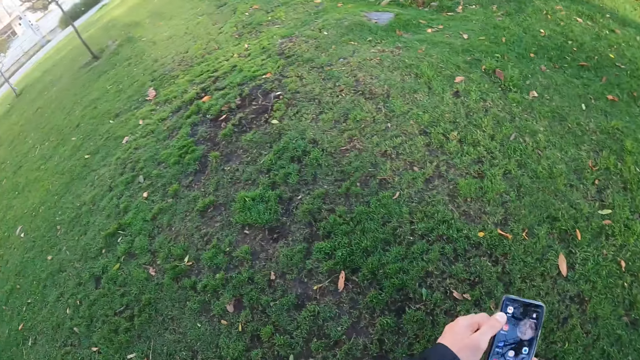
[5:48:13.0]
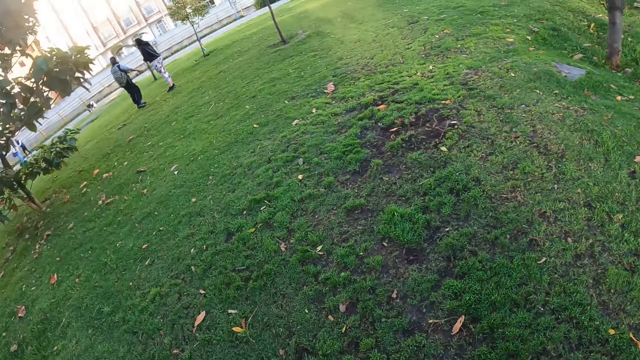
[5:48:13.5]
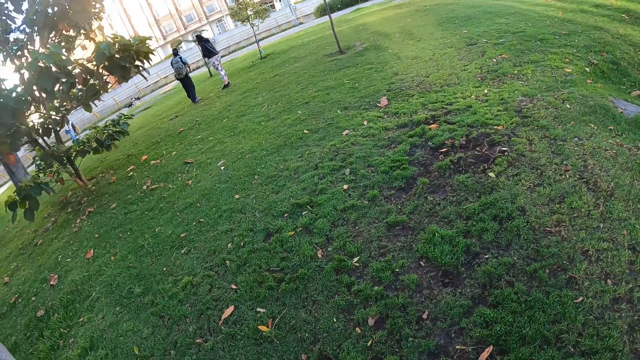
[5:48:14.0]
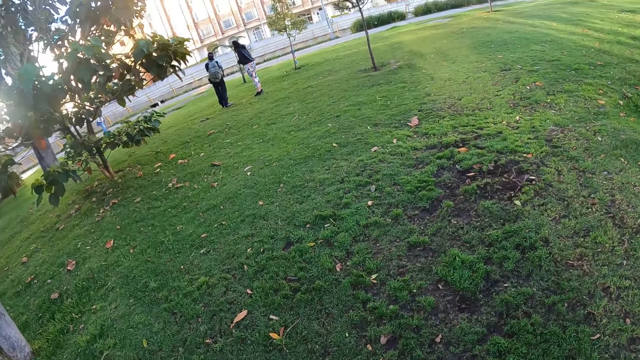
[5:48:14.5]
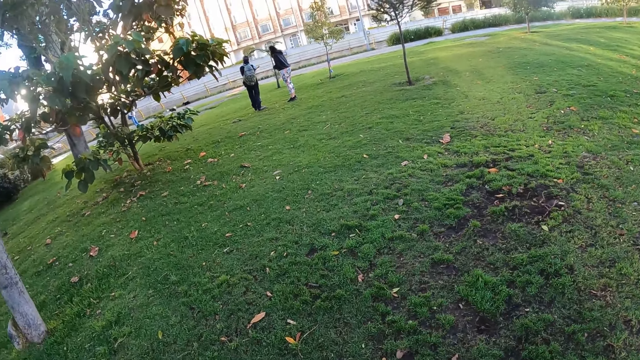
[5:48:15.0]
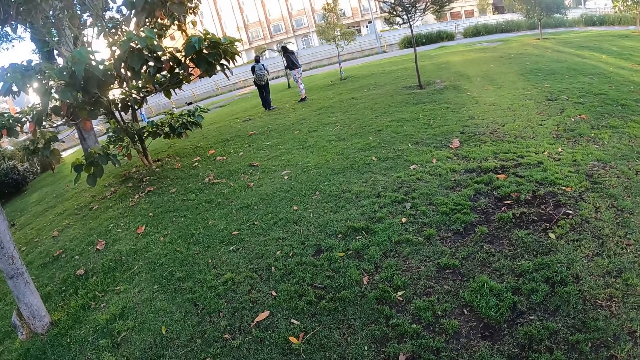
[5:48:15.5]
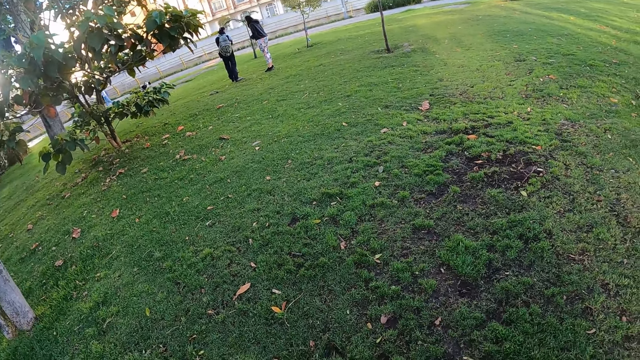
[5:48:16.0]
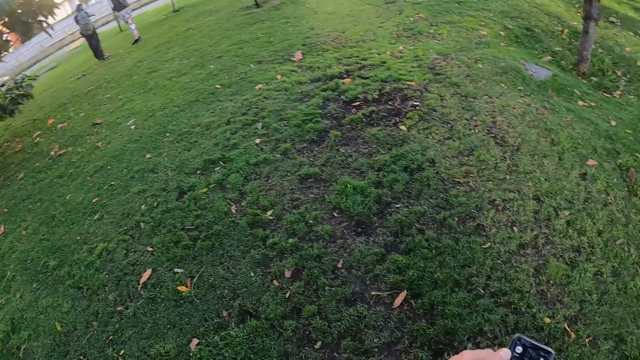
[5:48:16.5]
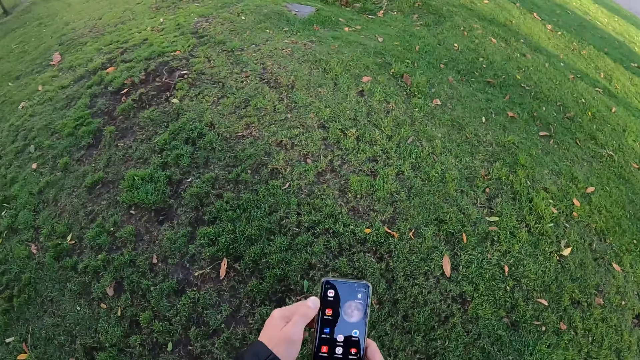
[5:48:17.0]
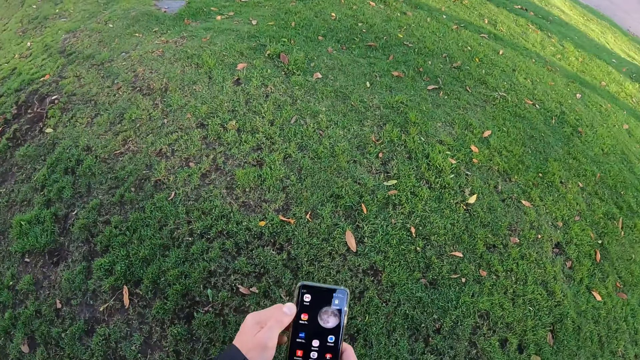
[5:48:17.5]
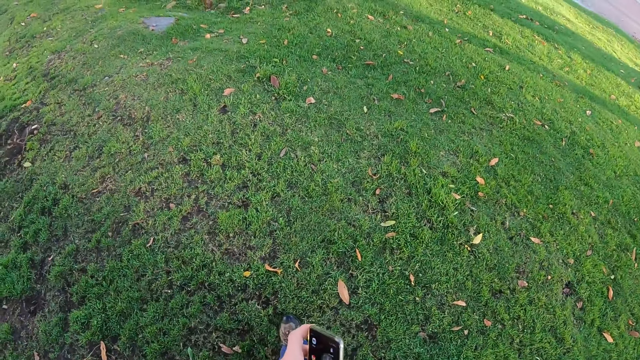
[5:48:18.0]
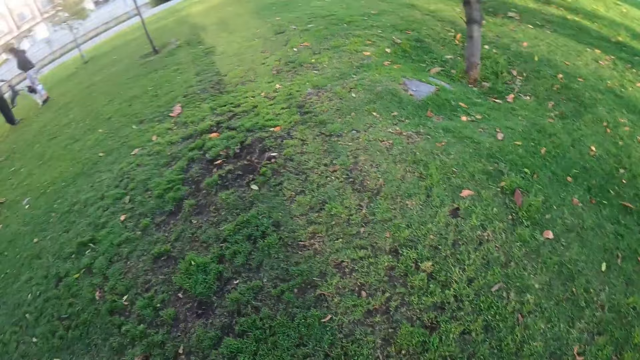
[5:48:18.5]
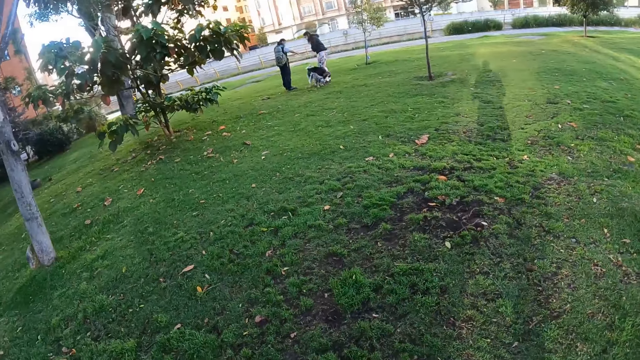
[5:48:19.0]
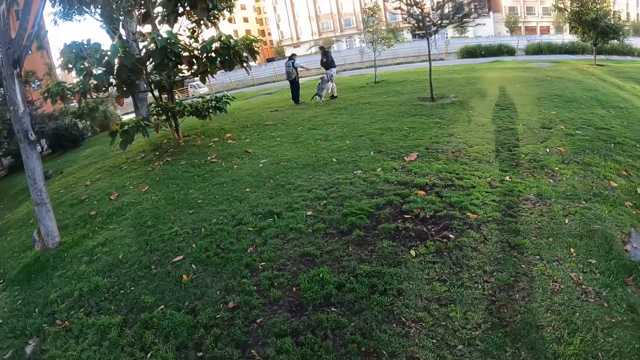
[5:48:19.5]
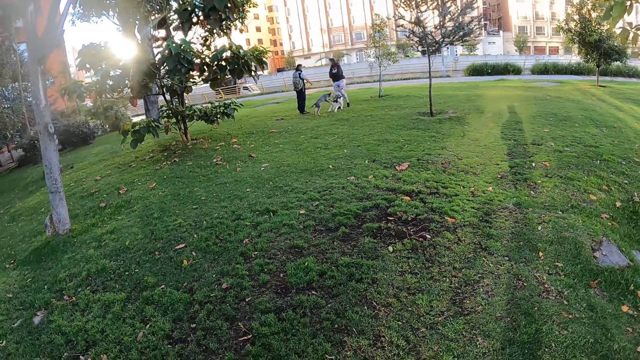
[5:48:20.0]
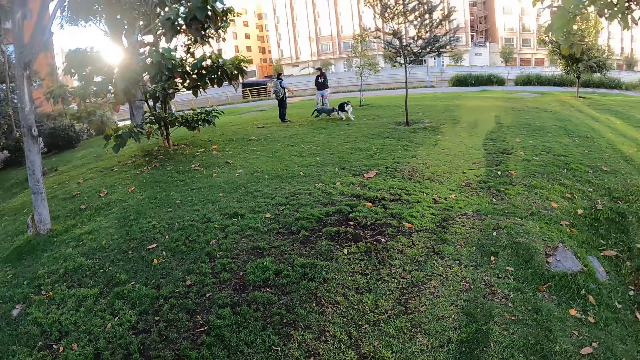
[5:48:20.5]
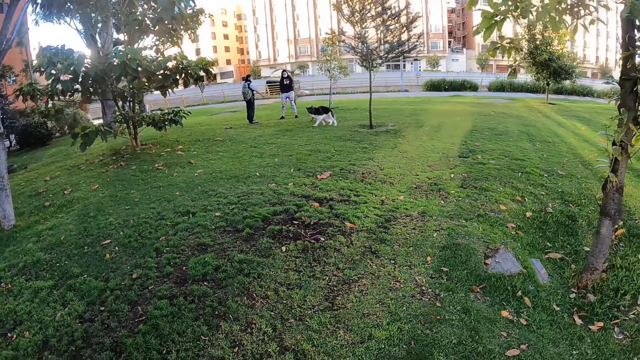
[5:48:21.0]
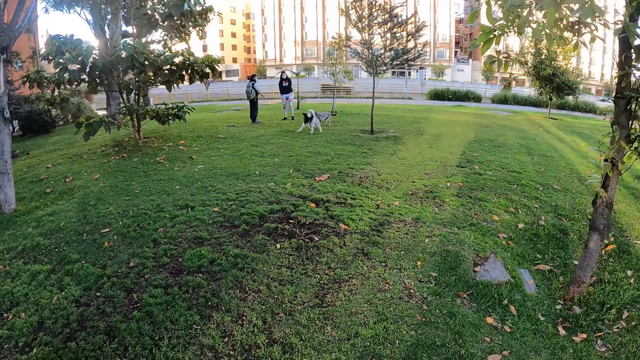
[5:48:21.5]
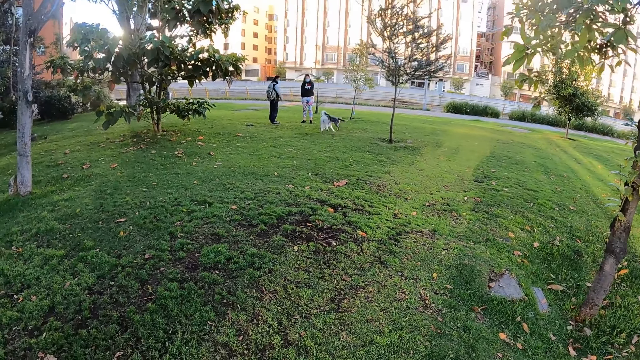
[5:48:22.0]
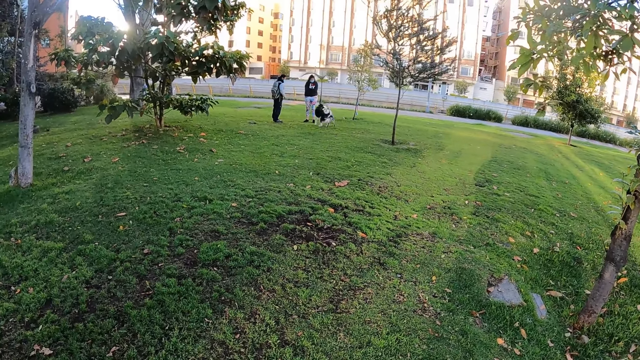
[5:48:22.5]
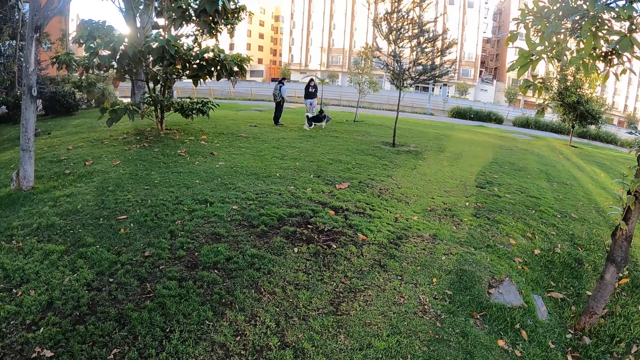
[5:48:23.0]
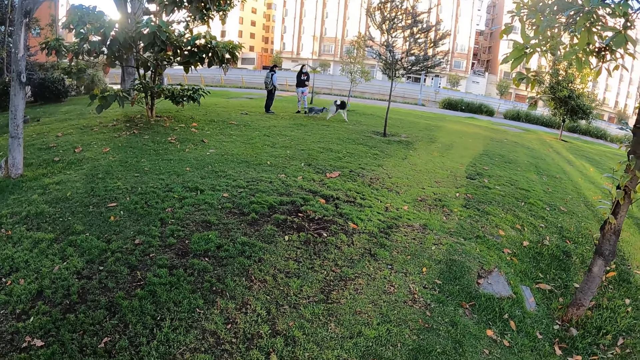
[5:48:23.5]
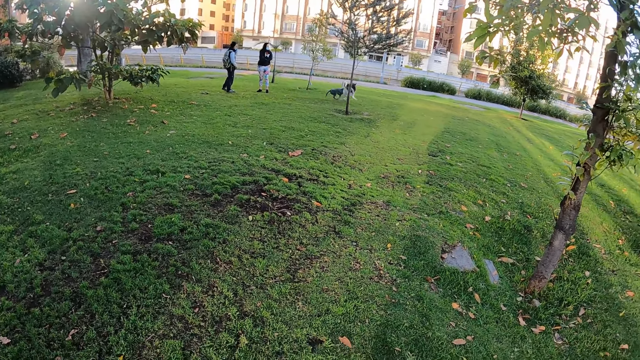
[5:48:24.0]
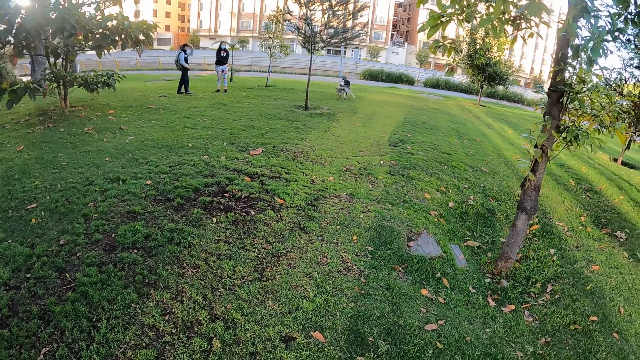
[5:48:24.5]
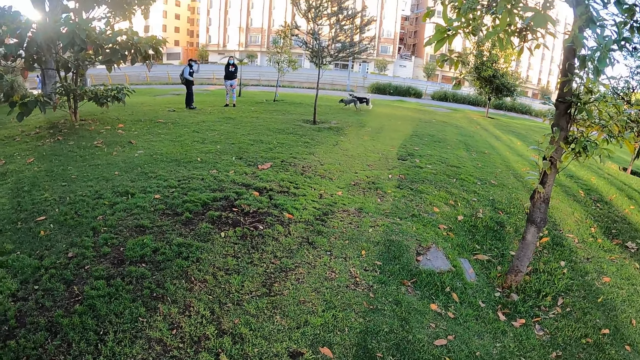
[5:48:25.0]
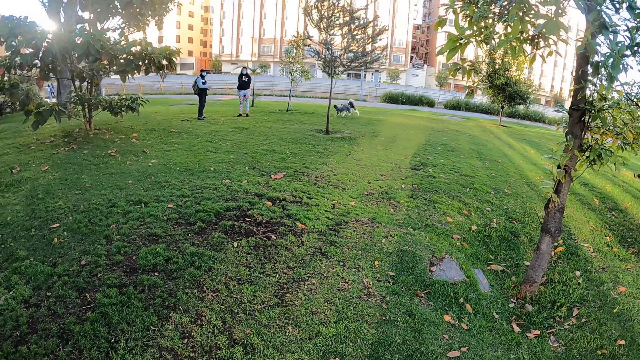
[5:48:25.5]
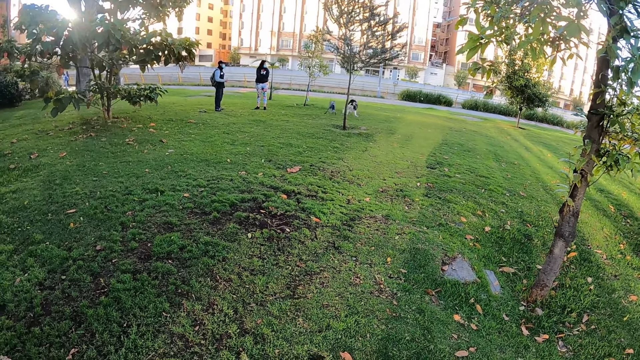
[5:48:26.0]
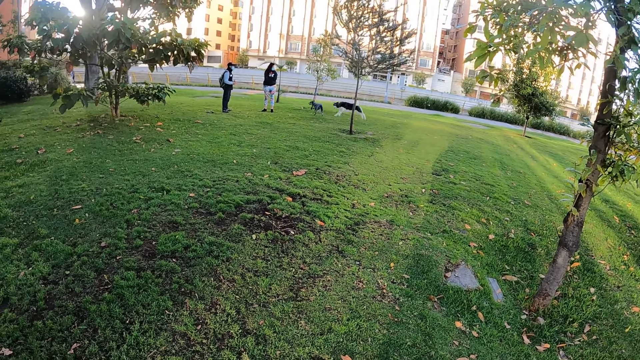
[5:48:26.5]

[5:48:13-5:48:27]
The camera wearer looks around the park. They watch the dogs.

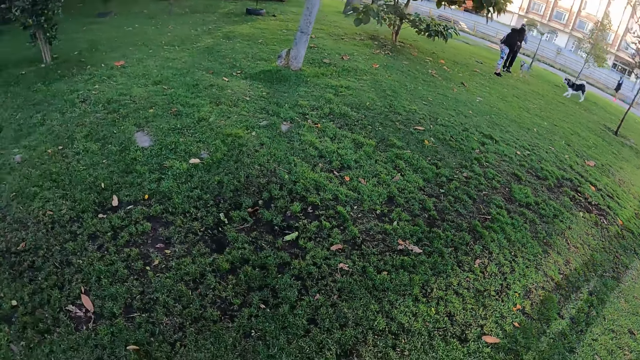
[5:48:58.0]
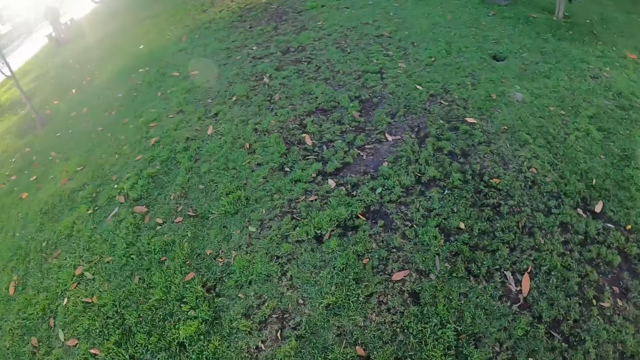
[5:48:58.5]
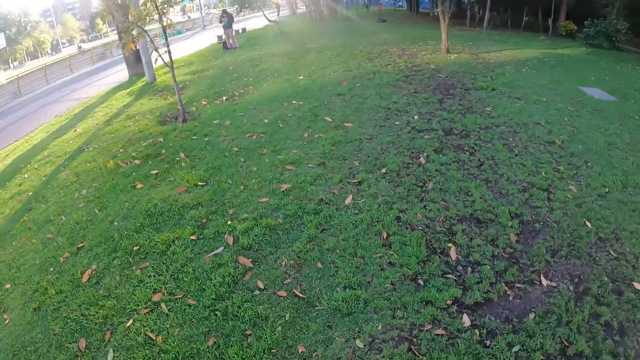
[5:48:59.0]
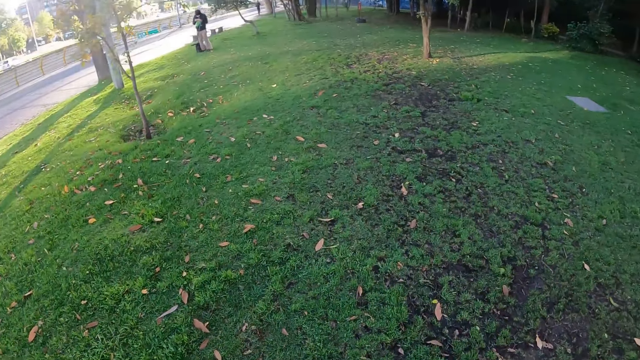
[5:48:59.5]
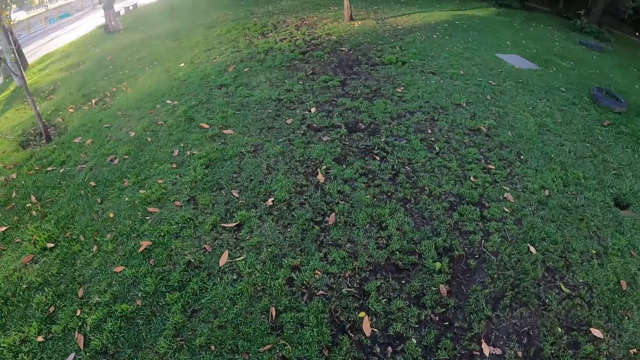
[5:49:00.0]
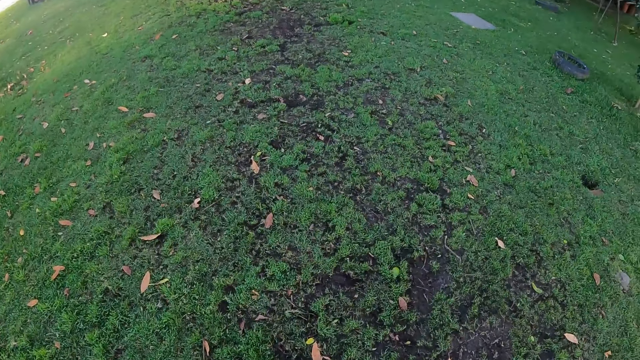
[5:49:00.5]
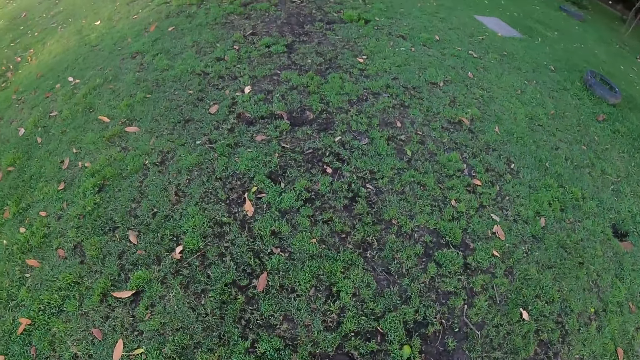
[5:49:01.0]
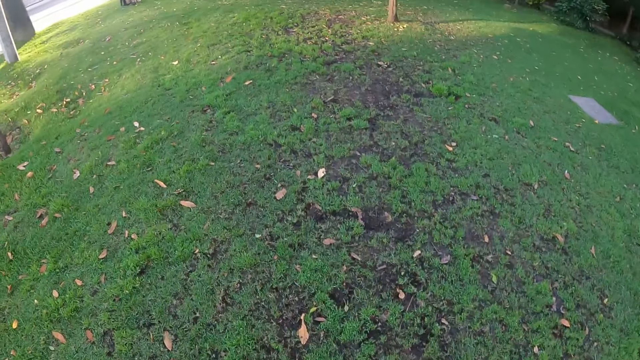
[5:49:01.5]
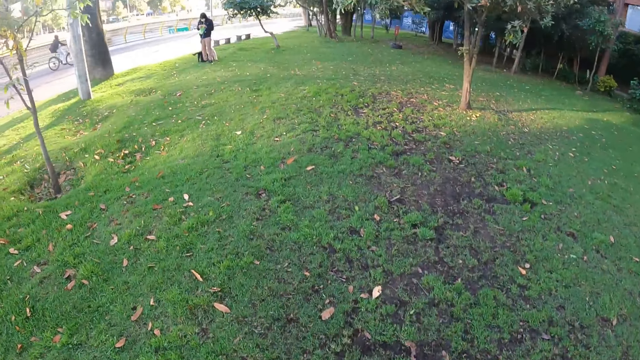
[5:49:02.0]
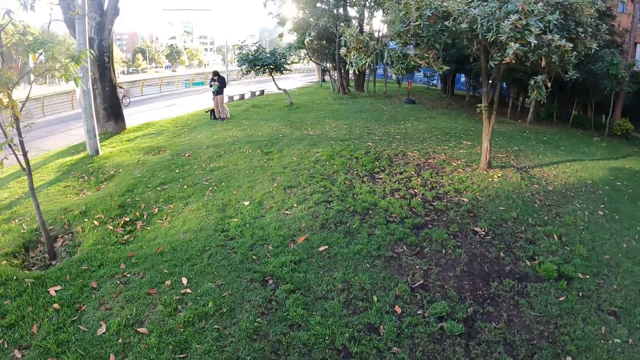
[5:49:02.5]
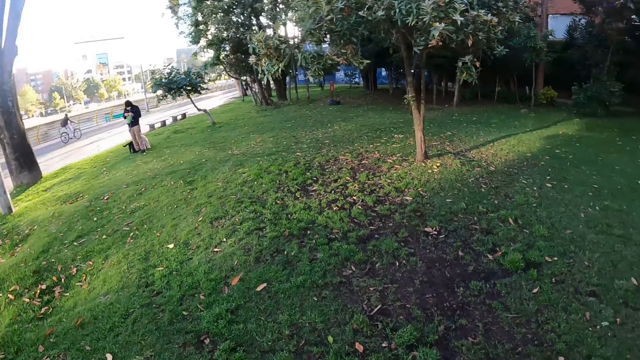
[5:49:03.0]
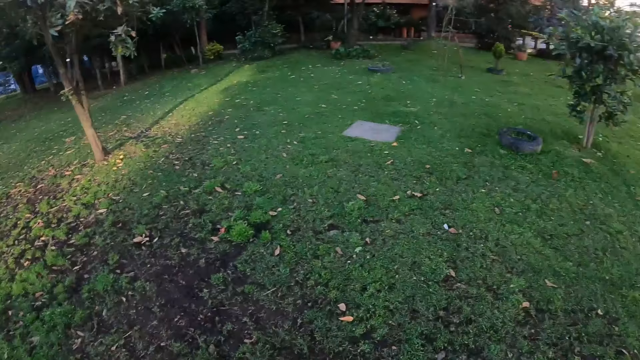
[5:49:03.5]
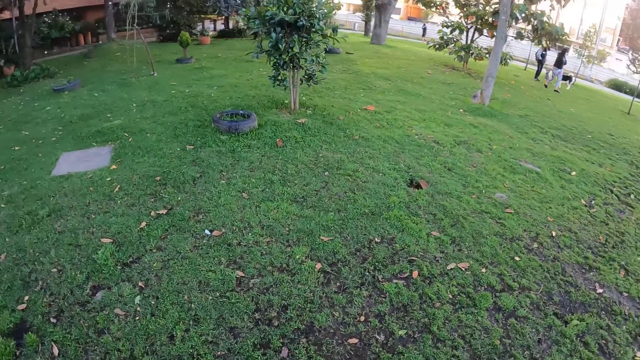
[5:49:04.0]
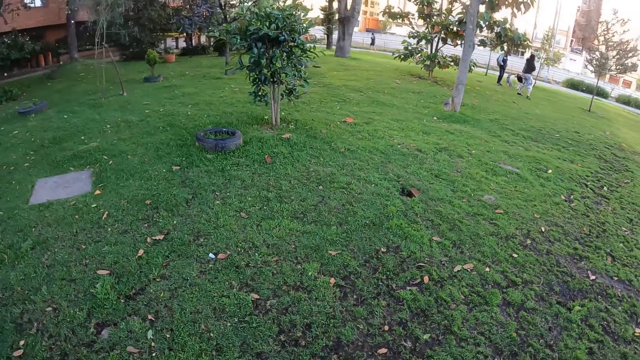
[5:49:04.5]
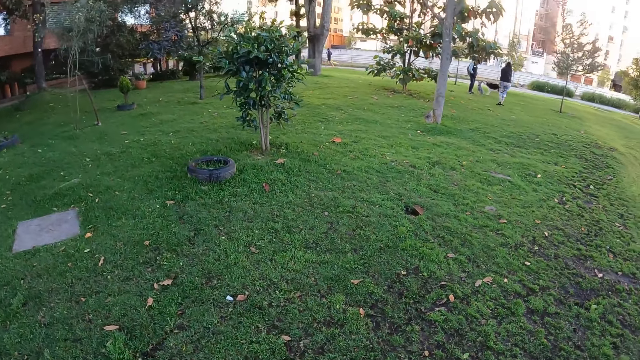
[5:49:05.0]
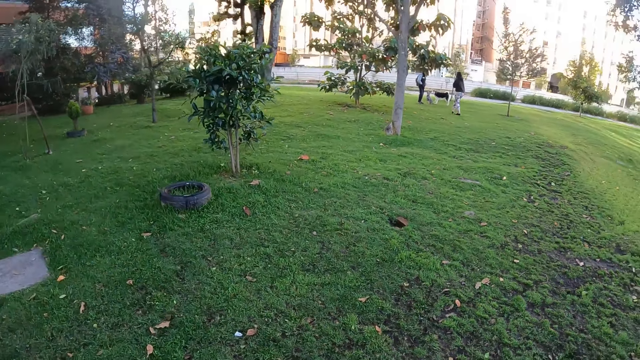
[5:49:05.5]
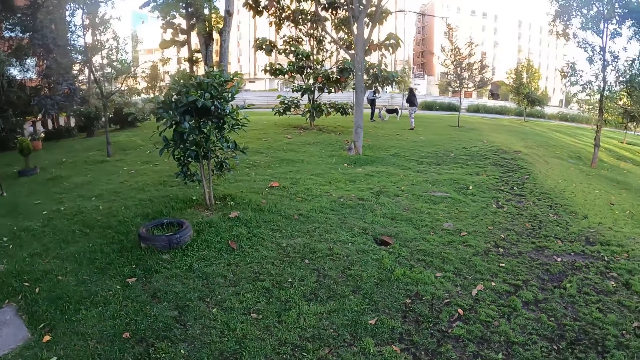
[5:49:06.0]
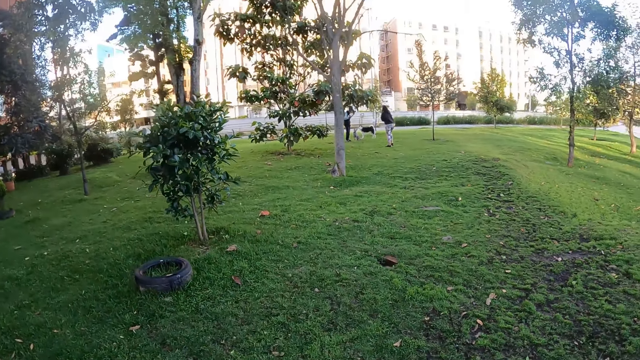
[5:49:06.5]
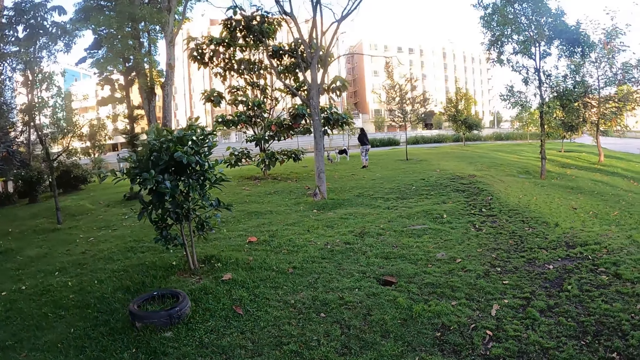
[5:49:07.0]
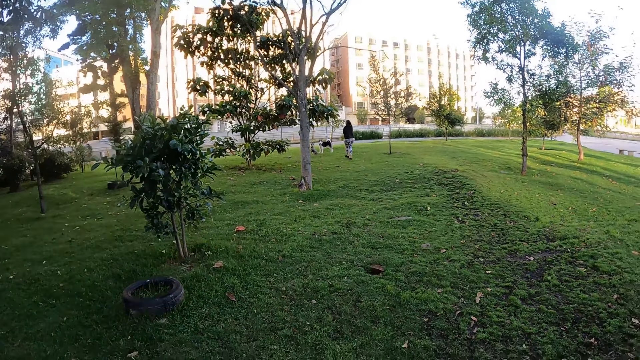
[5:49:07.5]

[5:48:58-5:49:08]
The camera wearer walks on the grass. They look around the park.
